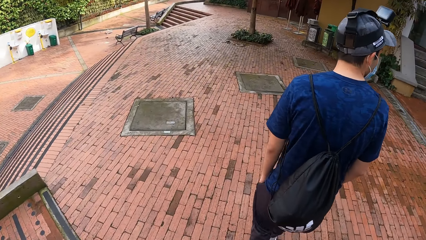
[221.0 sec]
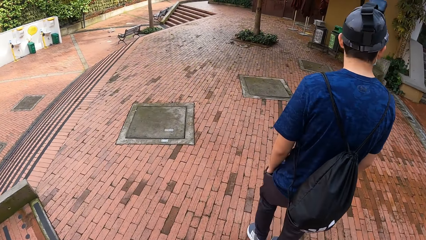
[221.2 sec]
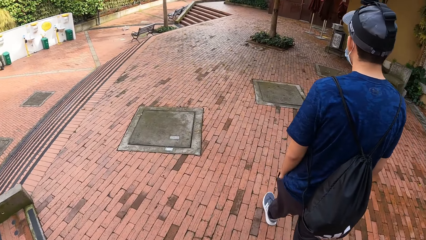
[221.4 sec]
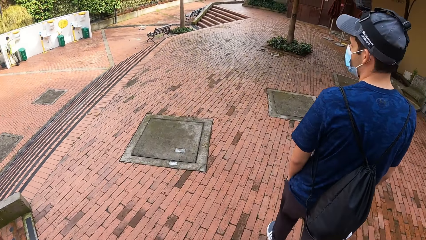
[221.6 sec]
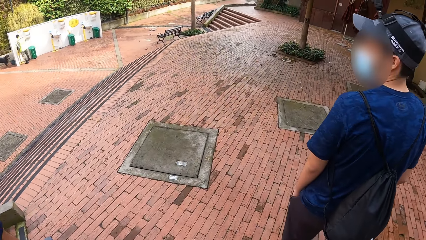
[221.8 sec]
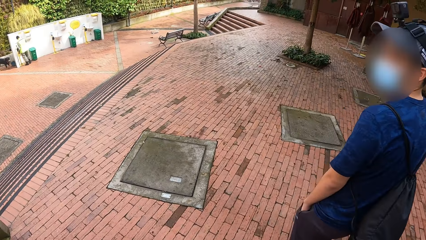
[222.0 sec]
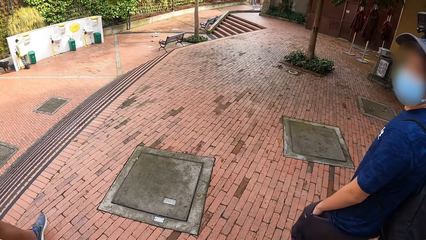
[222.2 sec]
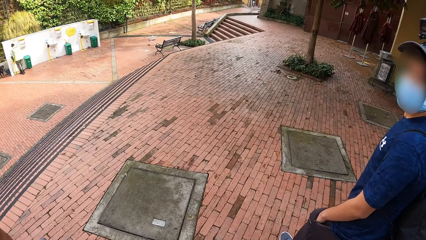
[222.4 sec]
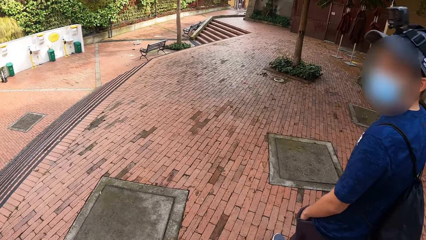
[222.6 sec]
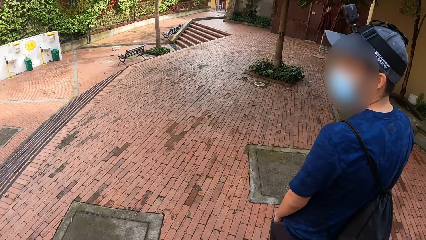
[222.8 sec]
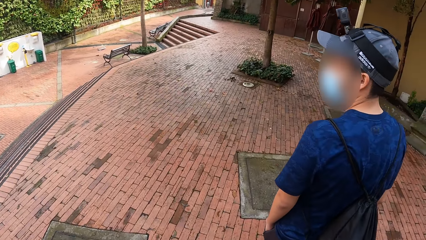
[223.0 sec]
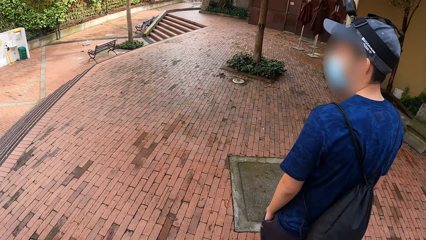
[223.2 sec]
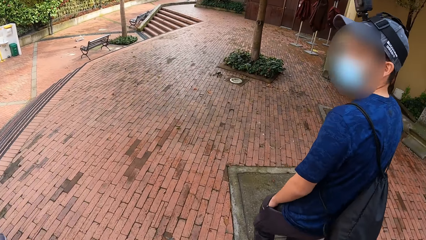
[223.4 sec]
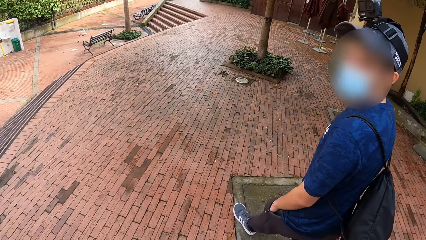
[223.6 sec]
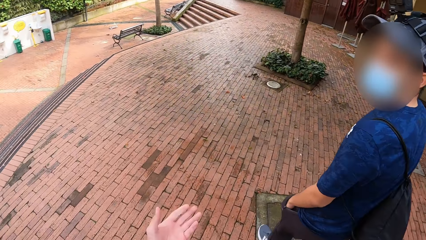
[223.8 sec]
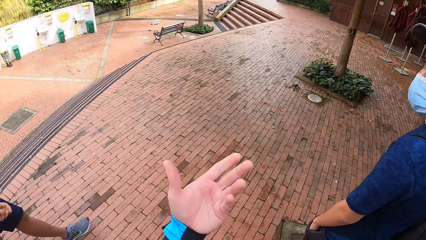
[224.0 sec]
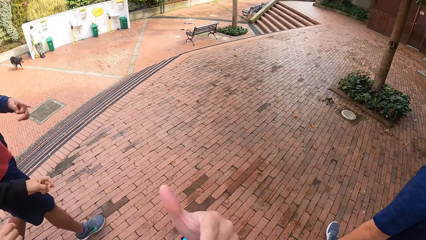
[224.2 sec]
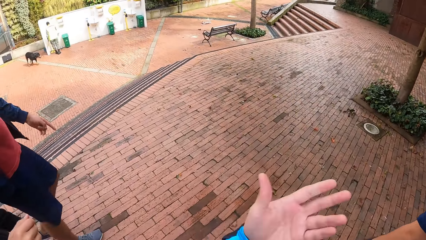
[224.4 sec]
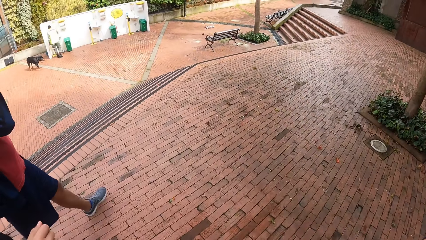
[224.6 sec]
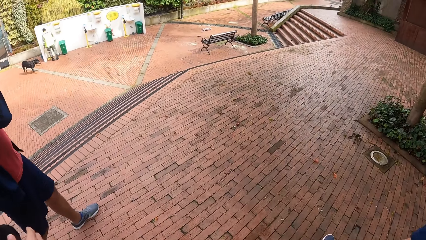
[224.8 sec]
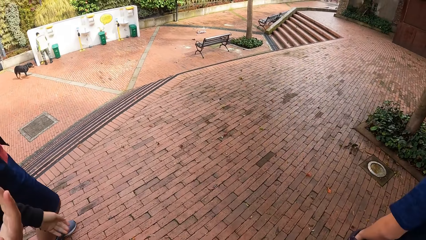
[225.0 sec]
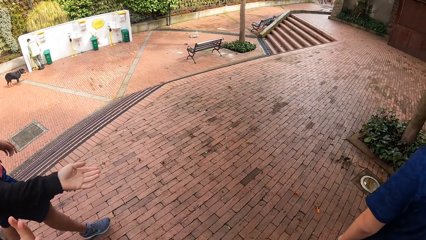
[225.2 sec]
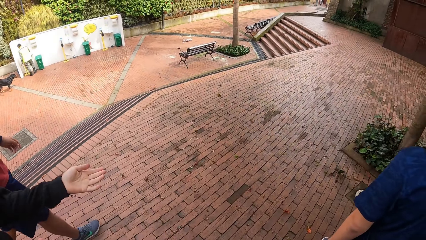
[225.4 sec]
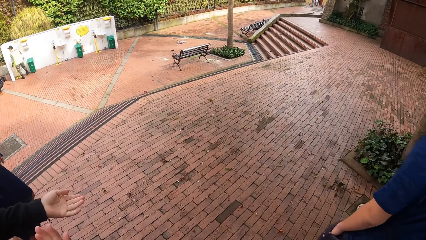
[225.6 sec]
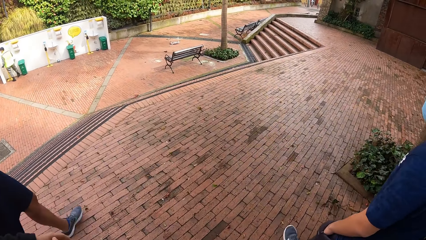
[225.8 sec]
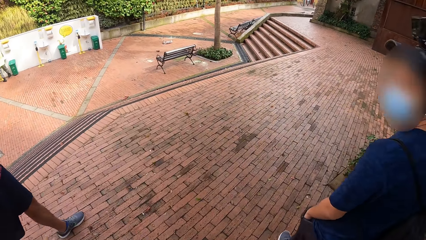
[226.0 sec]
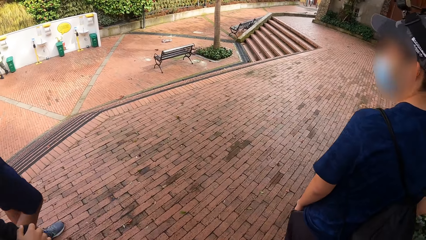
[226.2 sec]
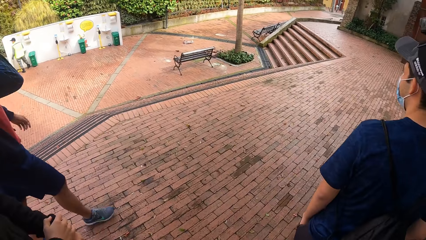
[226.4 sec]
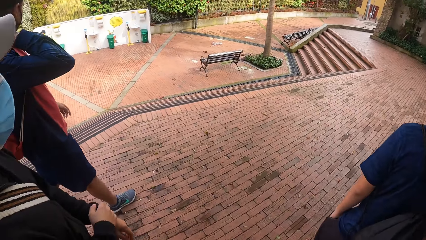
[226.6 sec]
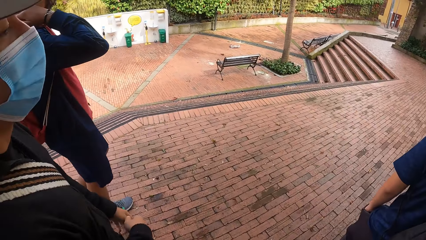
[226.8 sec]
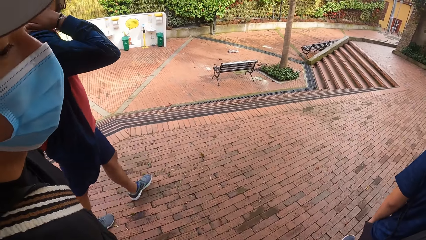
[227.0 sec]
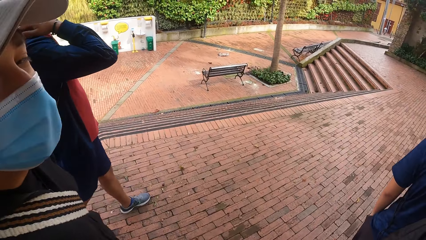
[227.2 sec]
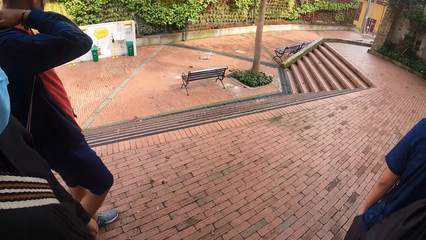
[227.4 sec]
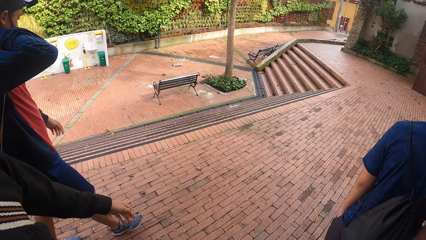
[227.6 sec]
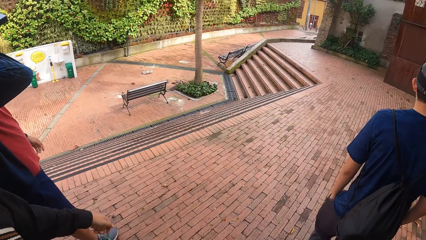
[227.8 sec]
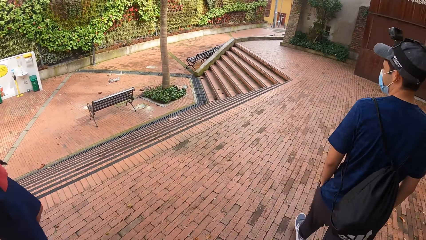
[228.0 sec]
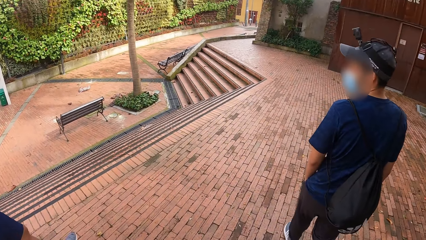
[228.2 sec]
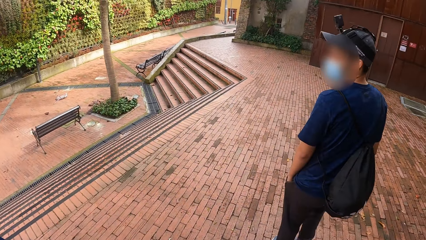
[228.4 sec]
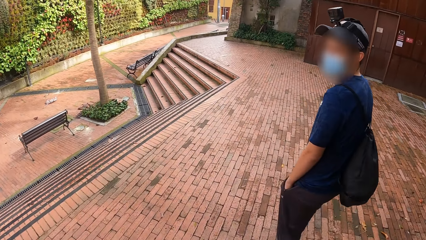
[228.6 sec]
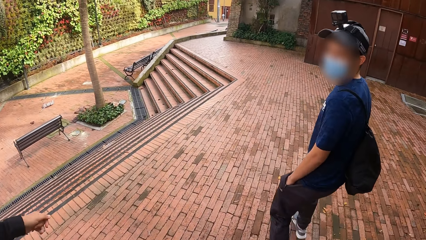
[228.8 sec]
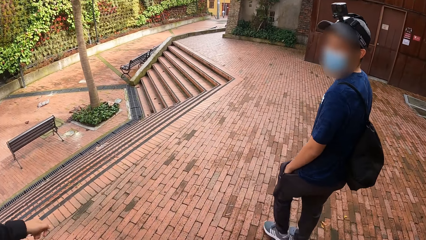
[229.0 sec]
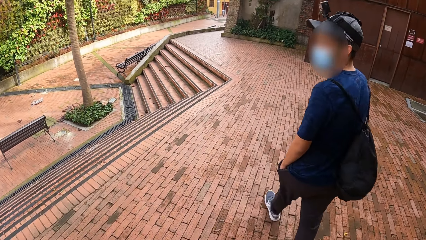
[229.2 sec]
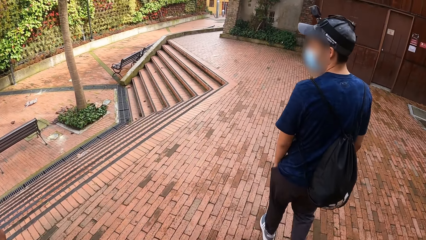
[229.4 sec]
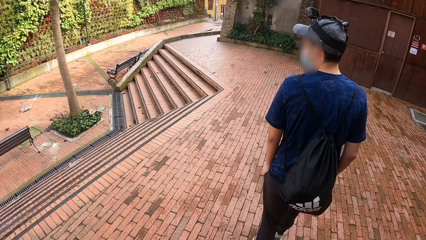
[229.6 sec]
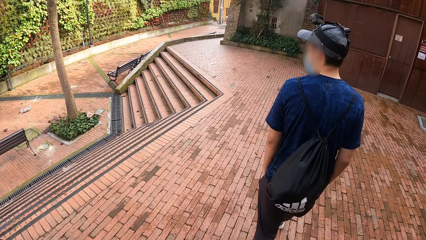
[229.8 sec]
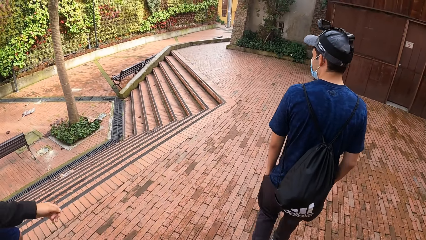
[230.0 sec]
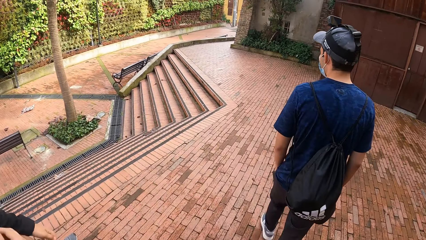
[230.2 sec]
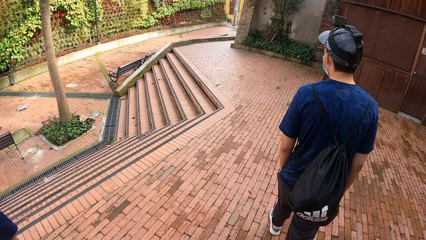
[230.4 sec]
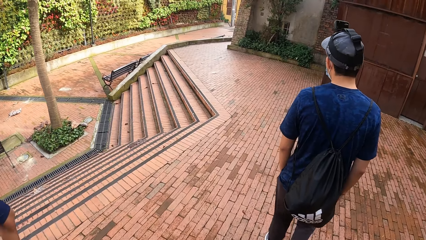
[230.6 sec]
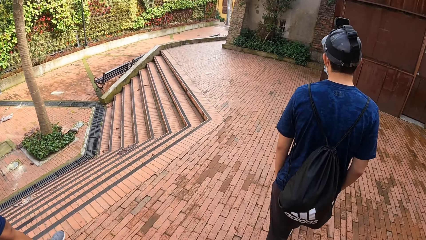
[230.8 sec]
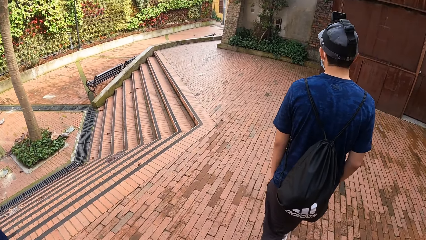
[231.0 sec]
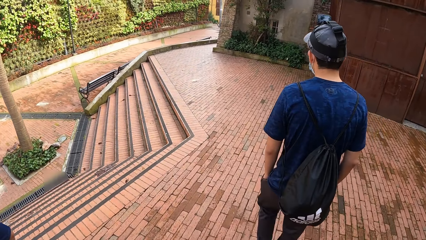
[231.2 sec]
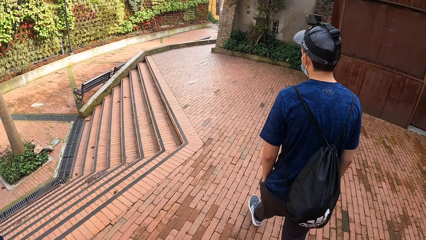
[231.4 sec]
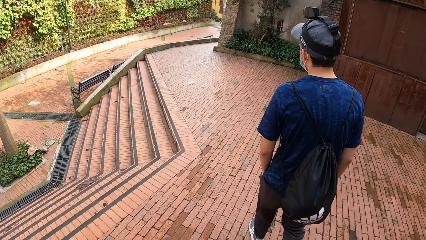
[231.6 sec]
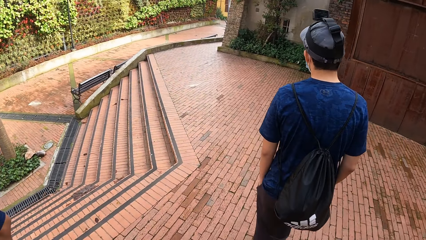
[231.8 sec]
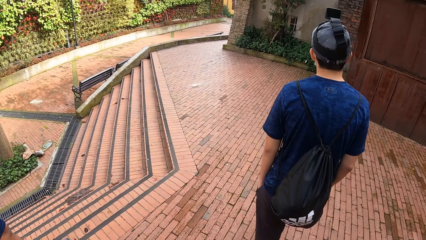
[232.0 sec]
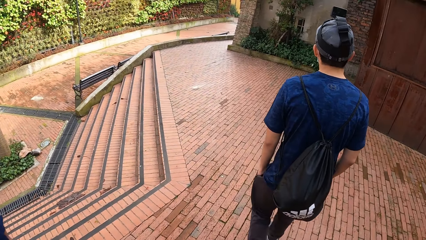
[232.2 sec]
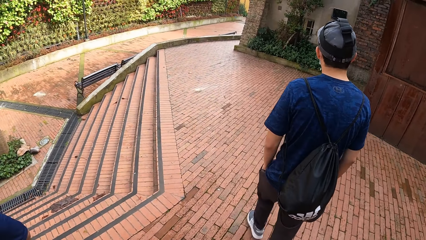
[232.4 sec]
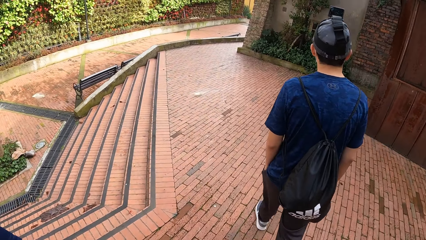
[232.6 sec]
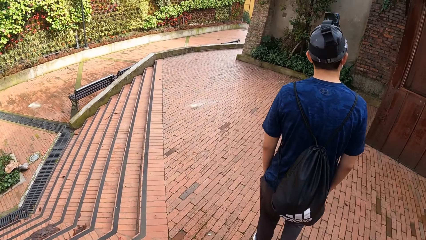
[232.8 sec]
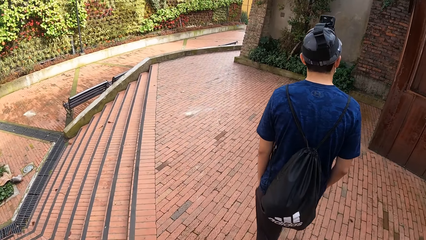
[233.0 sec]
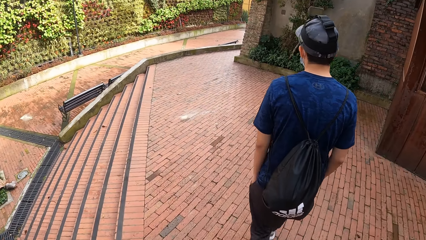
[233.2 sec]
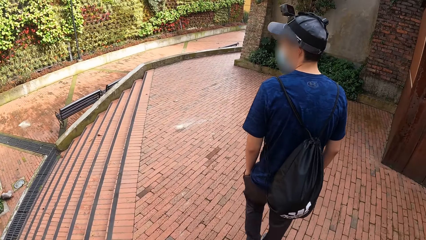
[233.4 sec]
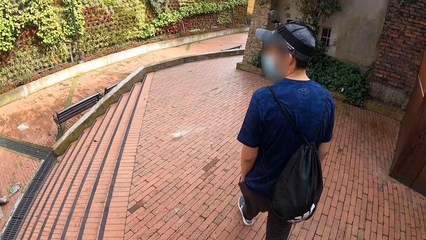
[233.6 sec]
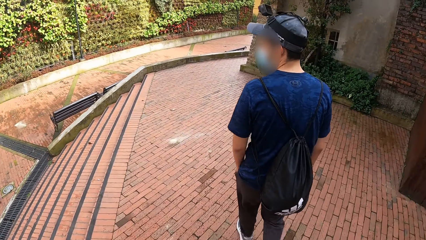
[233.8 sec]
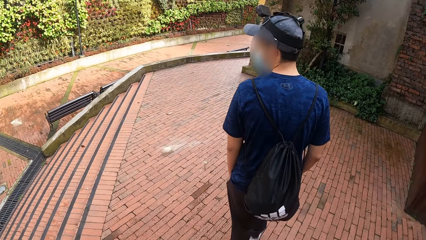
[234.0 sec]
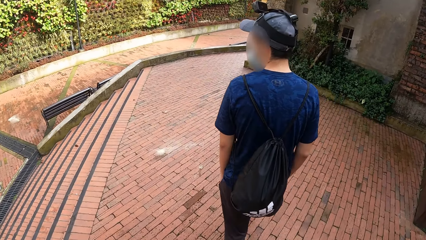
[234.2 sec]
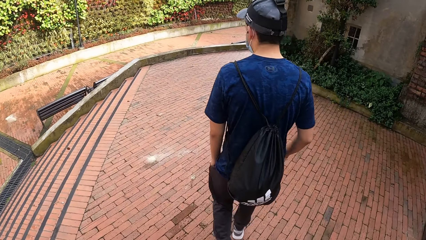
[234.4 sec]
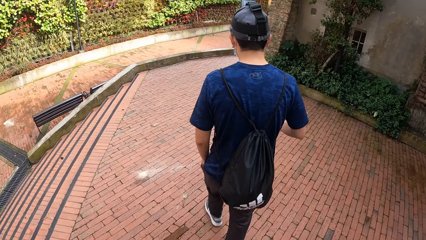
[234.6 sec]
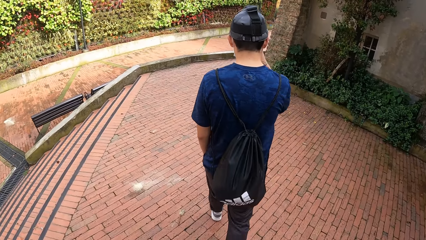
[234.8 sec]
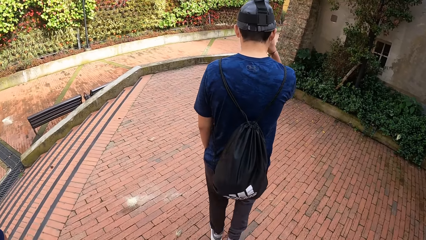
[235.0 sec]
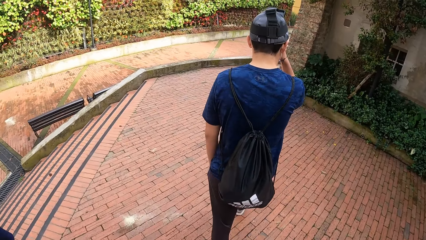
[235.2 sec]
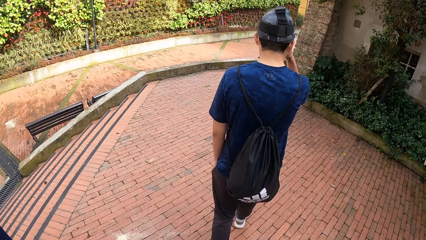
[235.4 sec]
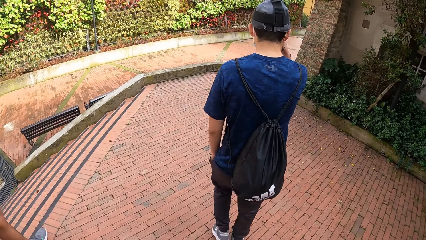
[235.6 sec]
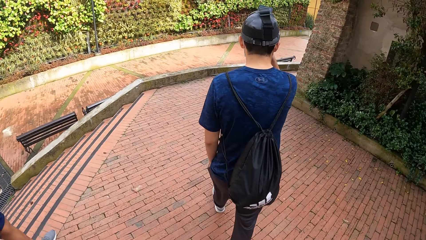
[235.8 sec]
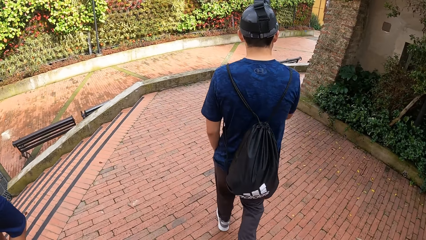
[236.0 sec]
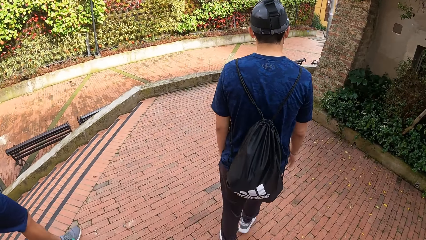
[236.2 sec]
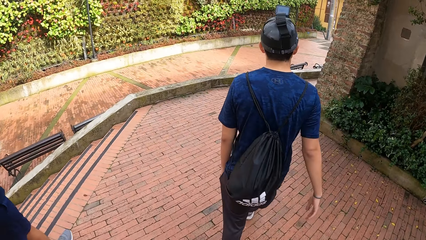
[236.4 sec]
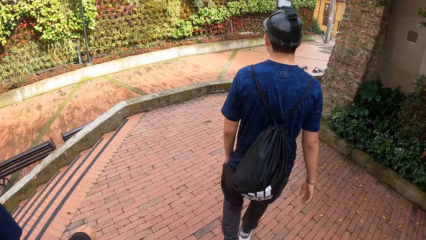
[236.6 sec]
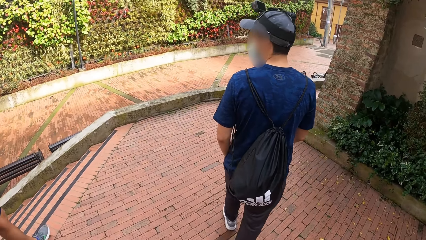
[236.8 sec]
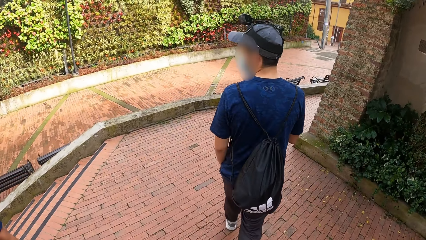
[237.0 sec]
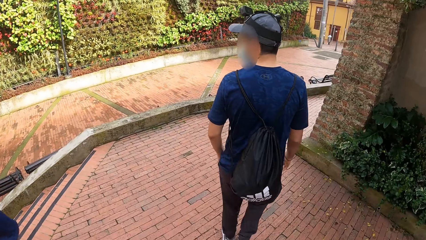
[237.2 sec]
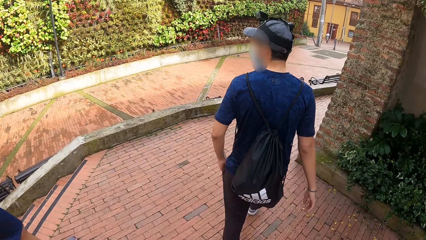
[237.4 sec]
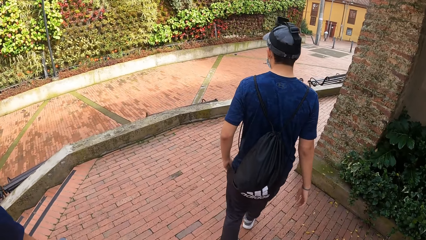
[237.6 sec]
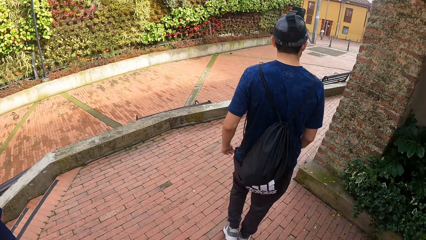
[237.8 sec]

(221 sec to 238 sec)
The camera wearer interacts with a man, another man and a third man. A person touches the face.
